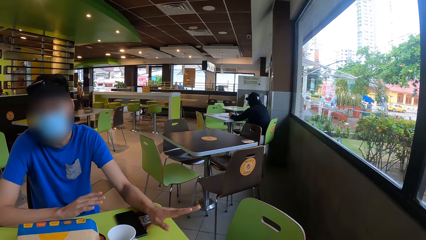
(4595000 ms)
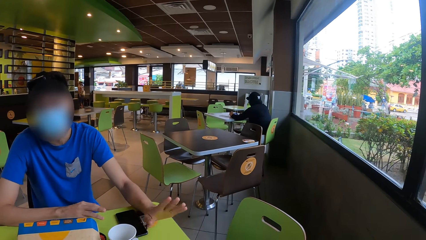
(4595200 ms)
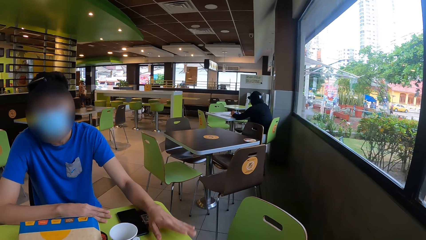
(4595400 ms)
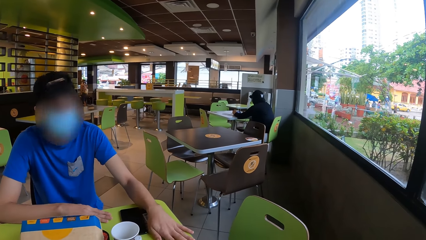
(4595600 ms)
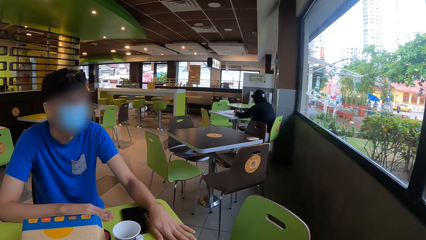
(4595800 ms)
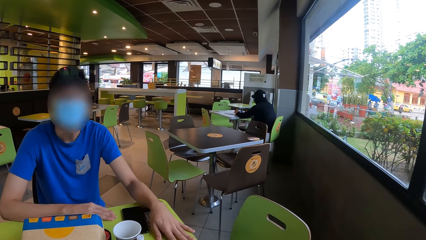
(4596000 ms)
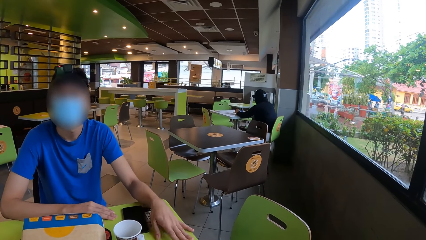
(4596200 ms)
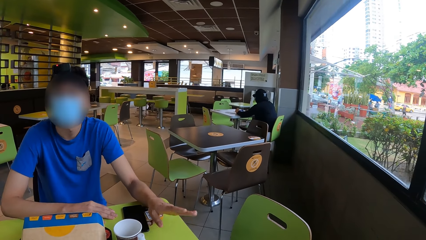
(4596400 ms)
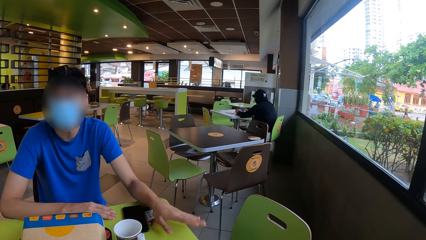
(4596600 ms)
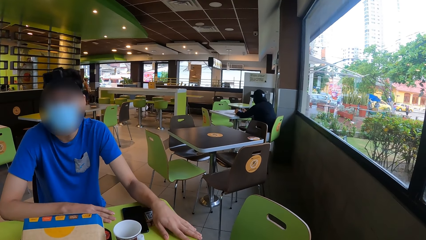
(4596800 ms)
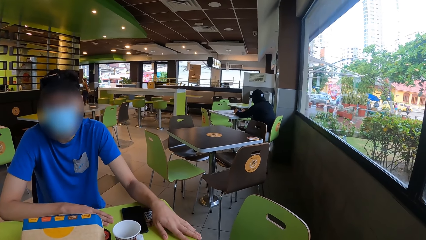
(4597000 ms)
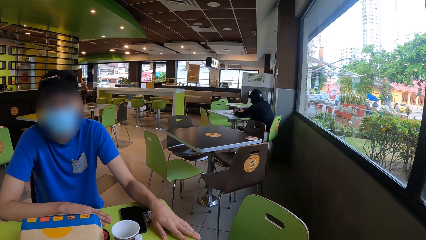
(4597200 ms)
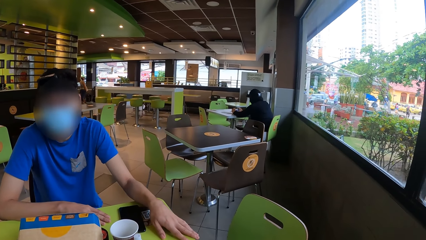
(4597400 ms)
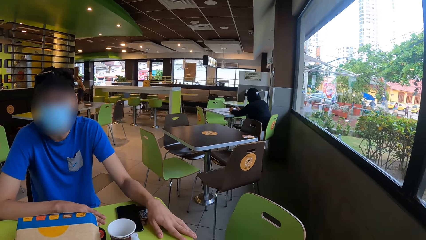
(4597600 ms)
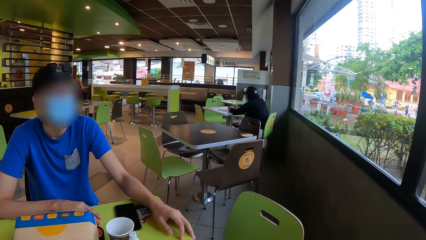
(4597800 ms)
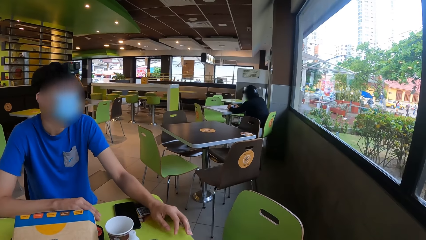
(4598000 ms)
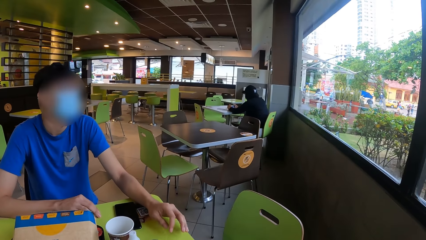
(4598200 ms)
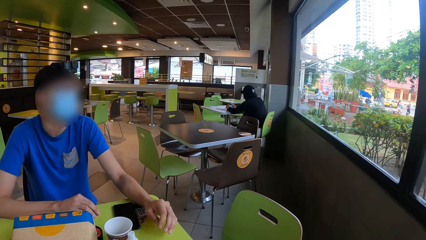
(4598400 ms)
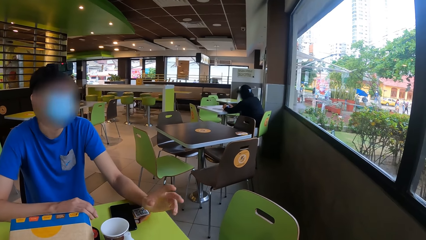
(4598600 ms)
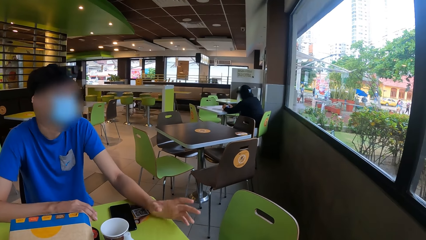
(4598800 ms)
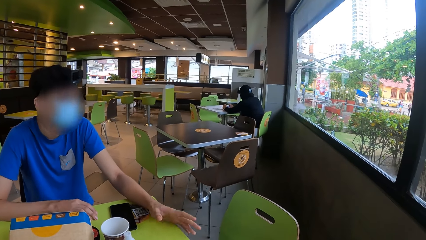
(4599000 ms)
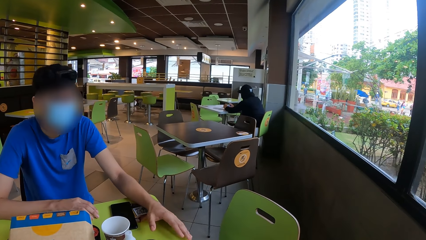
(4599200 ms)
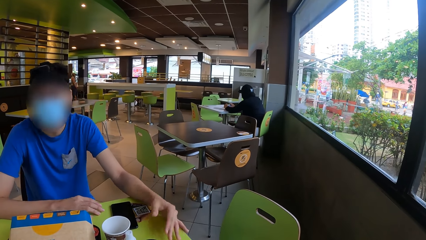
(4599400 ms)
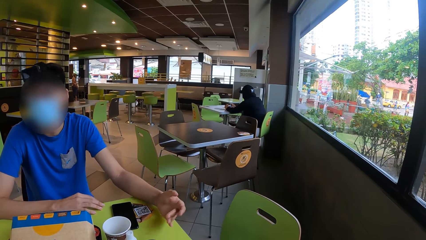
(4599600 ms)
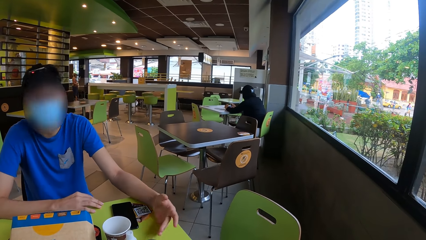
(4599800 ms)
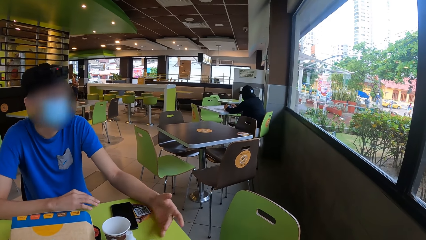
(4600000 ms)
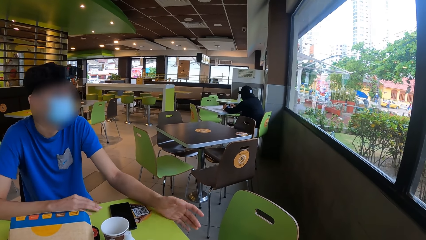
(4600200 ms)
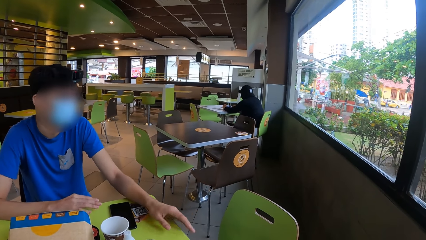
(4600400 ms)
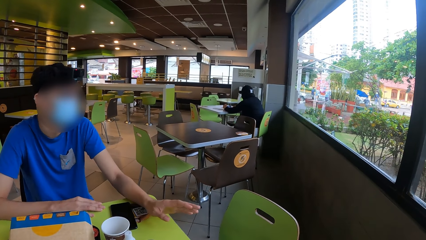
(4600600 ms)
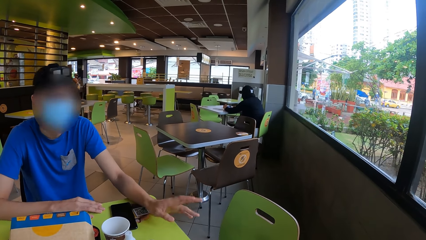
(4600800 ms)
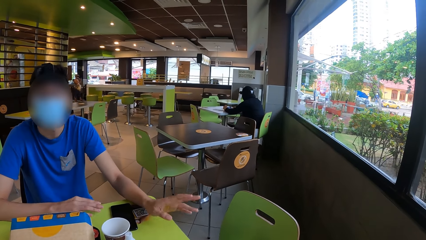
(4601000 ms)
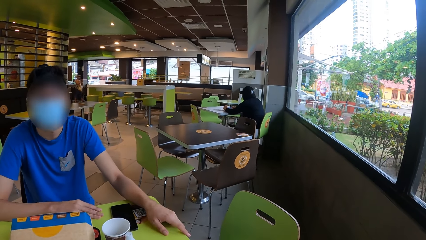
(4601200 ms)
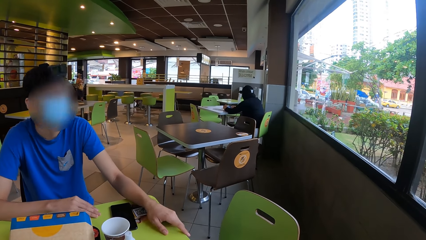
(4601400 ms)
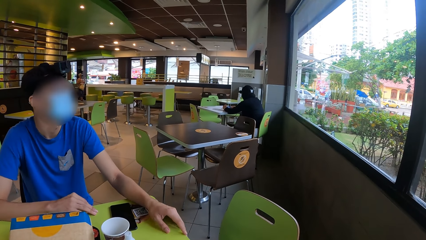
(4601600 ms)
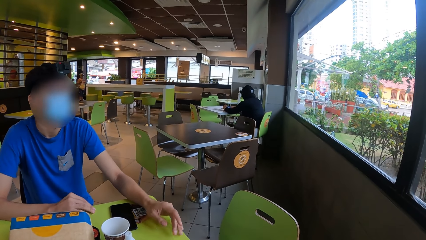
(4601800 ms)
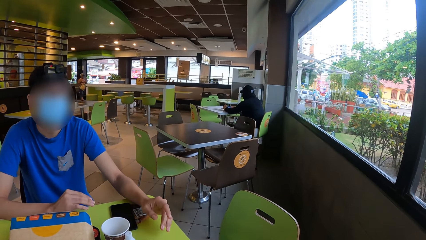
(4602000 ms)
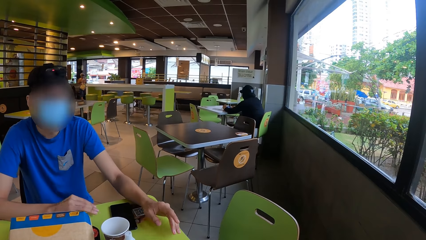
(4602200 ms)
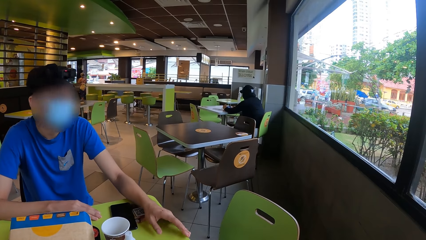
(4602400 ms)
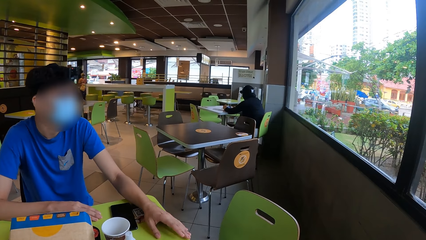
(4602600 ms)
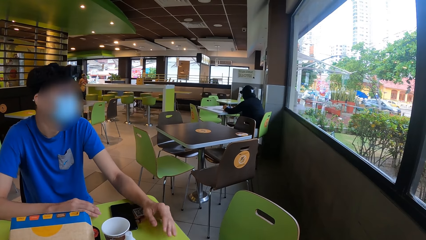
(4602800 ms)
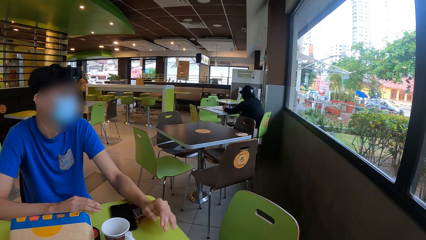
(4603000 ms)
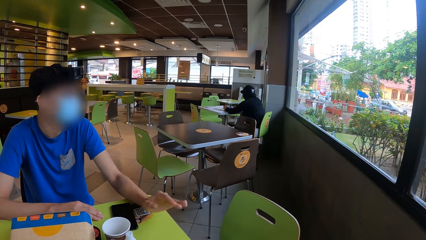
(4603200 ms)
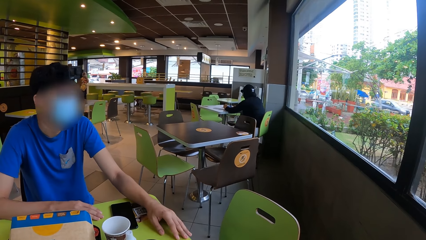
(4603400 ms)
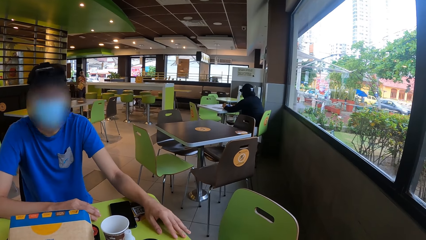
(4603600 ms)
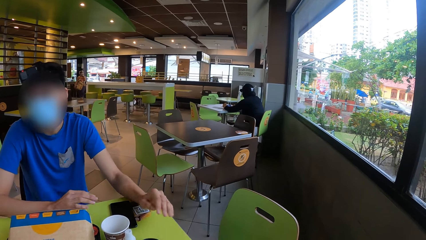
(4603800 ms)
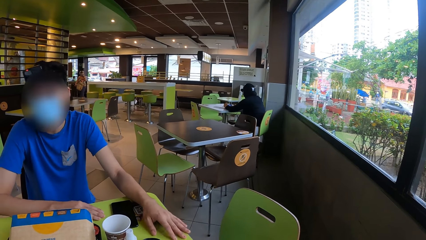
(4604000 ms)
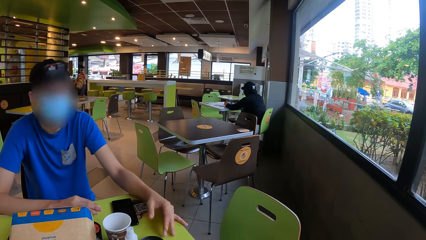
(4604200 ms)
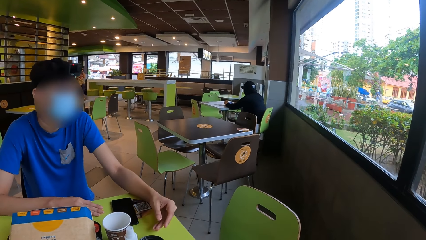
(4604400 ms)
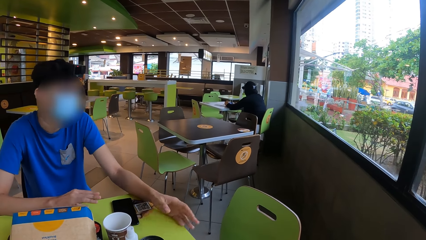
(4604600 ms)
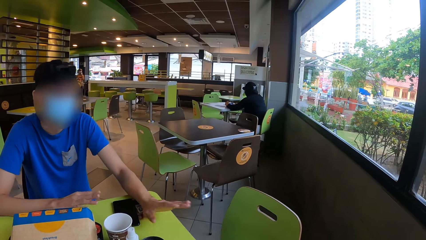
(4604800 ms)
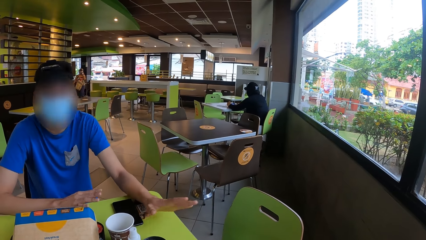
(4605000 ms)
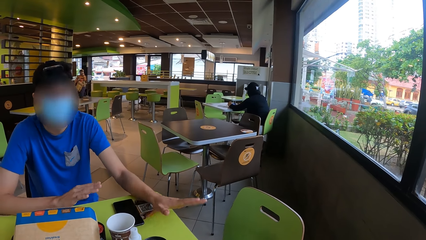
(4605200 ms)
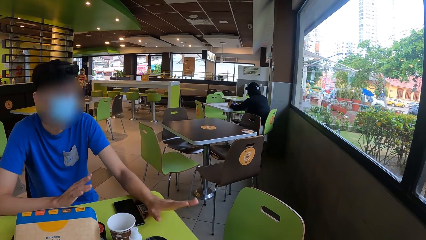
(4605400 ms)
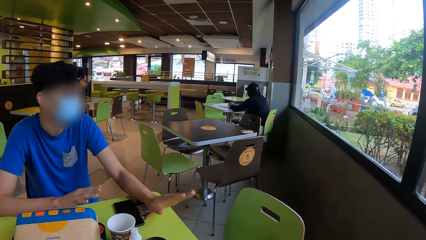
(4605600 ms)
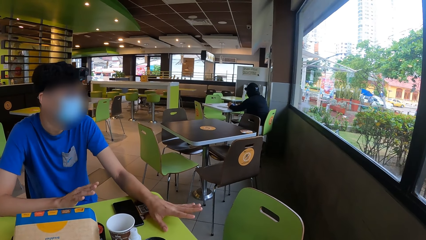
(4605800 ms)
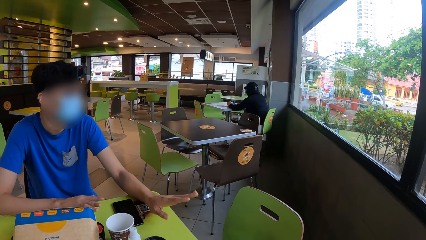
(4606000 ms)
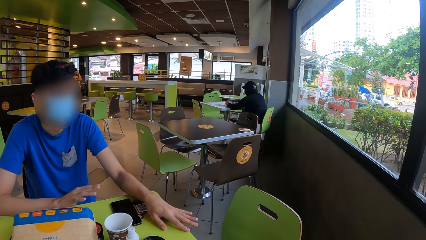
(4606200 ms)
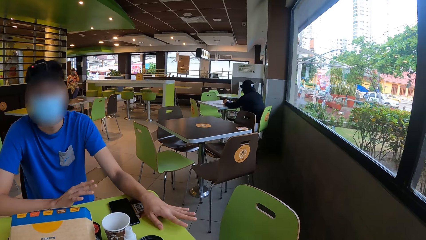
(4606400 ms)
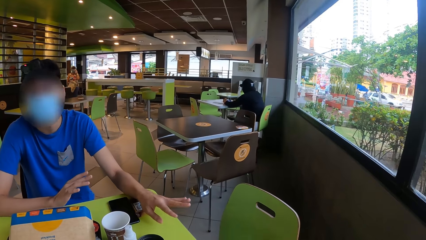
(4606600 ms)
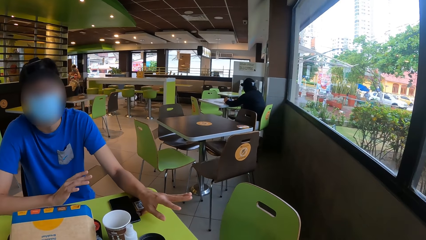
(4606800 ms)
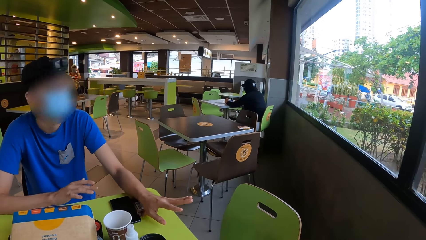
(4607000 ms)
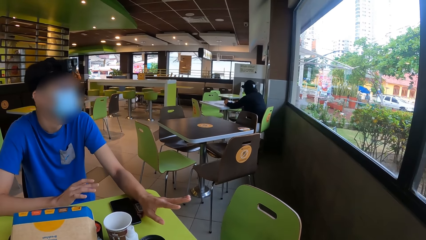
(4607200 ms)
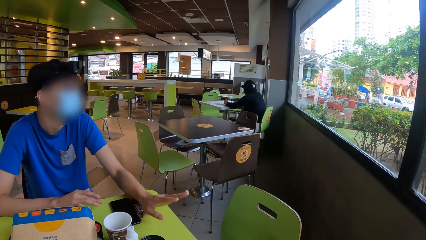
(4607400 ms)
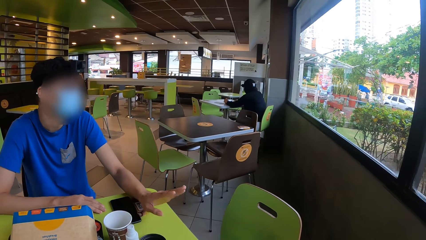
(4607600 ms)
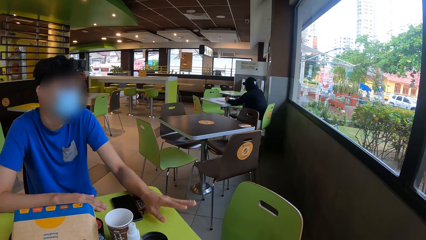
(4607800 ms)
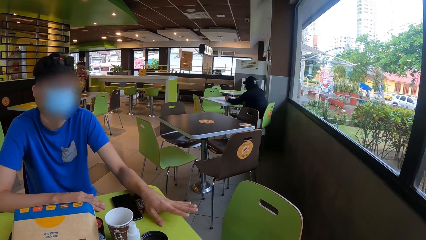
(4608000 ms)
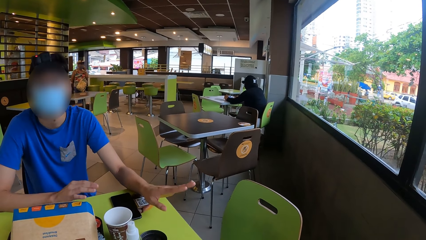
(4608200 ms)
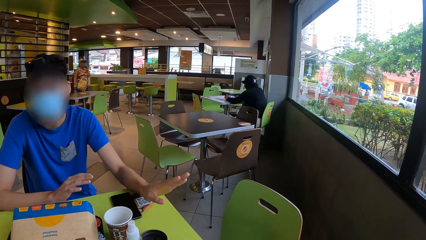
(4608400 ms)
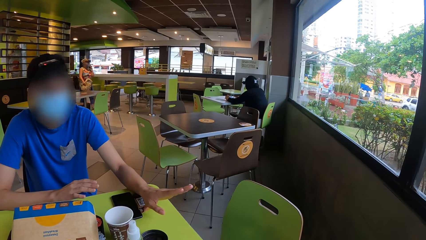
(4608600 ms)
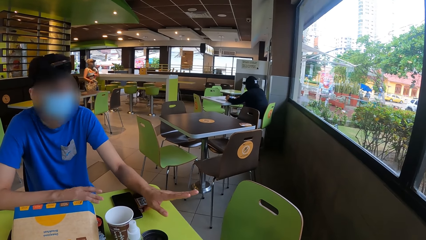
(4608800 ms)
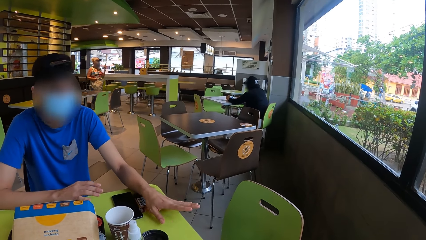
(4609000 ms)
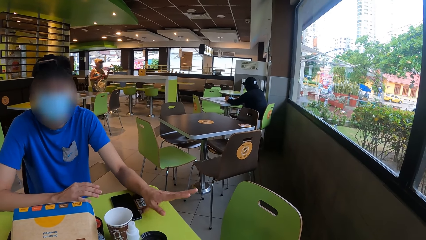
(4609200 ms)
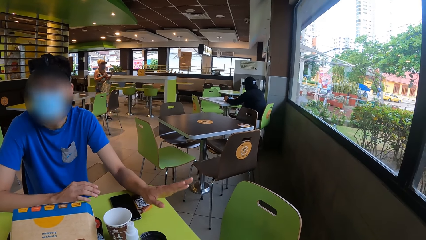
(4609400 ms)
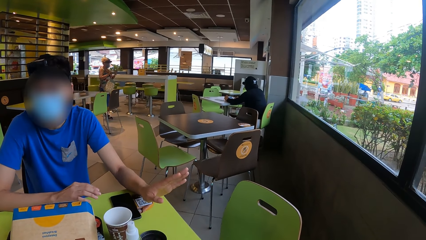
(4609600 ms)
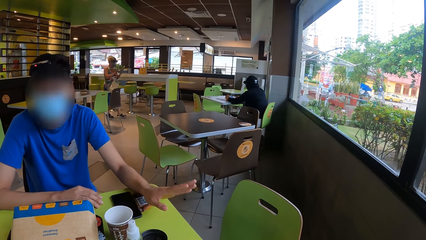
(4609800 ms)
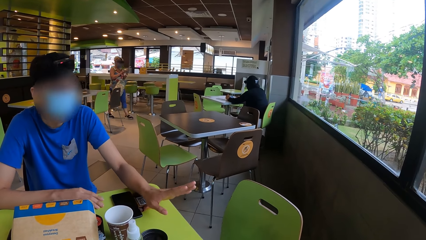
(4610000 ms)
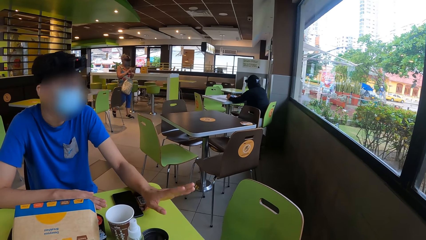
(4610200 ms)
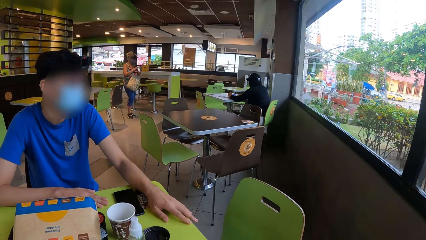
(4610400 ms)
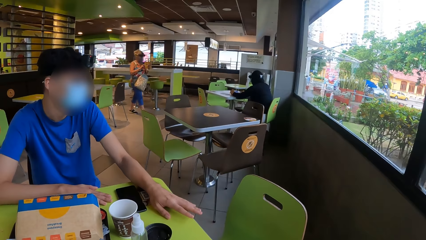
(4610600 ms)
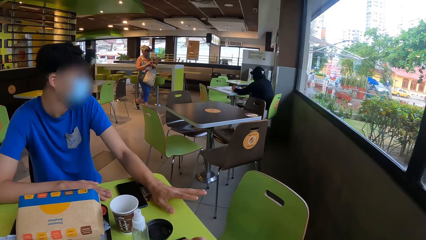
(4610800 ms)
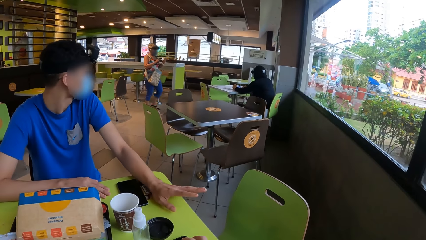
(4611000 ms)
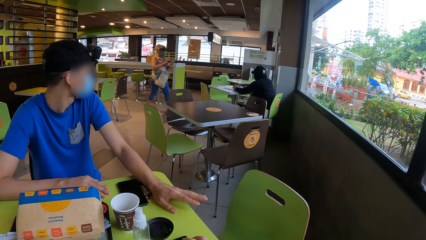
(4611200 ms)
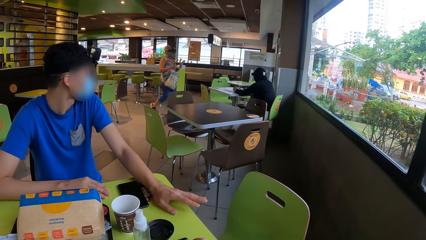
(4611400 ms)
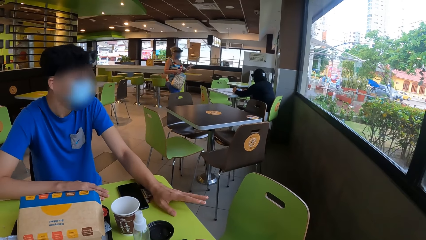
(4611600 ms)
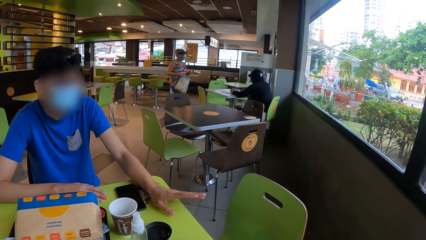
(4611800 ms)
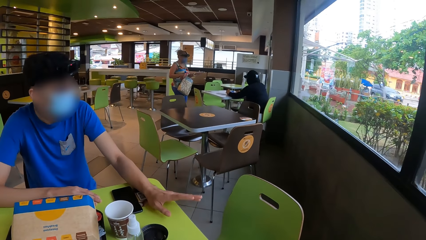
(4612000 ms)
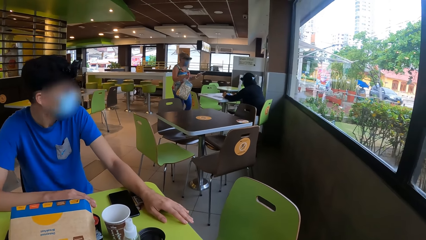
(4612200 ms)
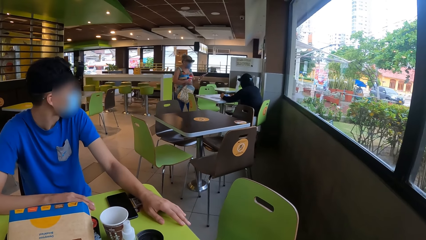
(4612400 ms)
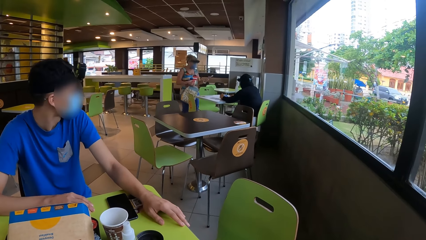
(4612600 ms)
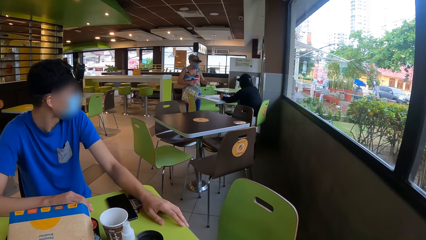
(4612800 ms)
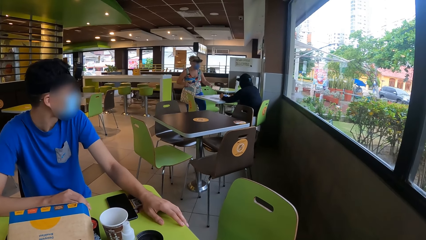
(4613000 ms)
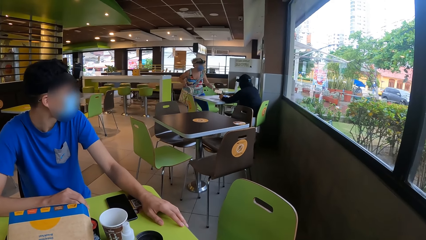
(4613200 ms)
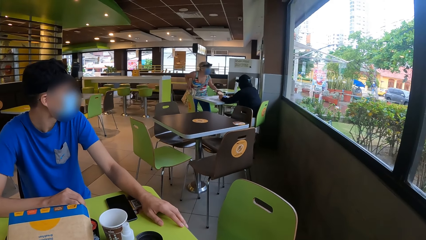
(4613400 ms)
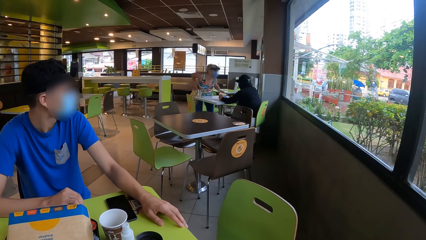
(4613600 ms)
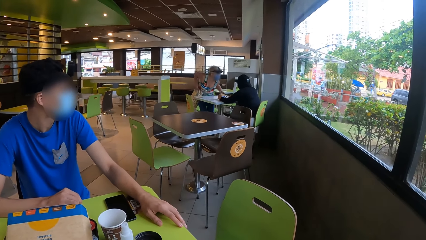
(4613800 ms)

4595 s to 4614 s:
A person gestures with the left hand. The person holds the phone.
